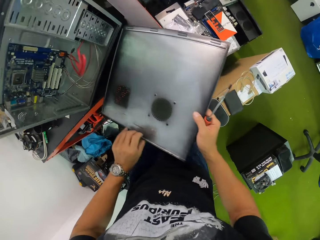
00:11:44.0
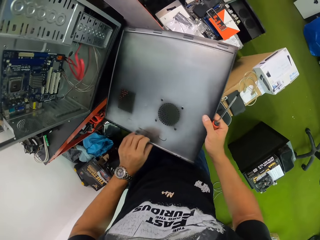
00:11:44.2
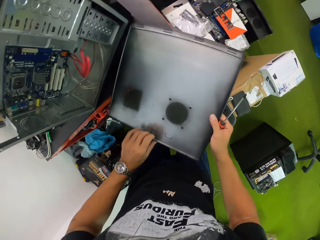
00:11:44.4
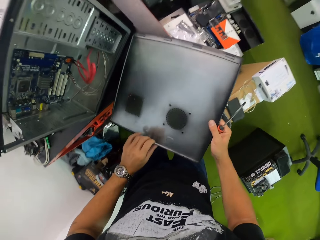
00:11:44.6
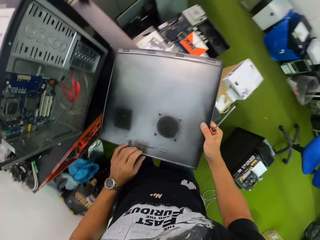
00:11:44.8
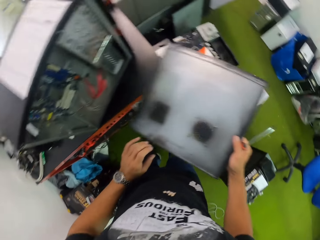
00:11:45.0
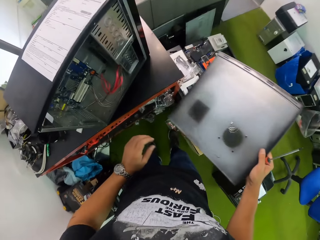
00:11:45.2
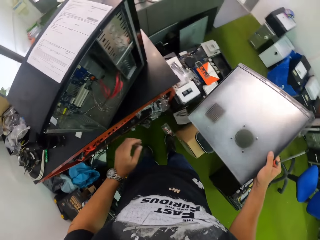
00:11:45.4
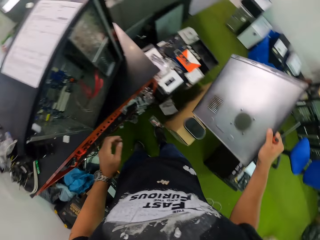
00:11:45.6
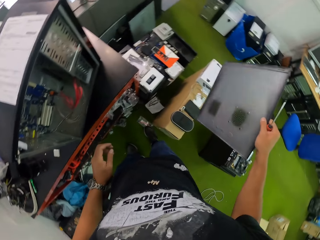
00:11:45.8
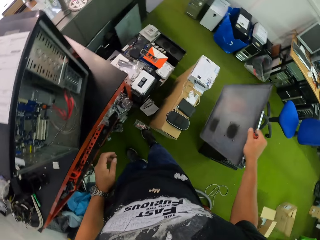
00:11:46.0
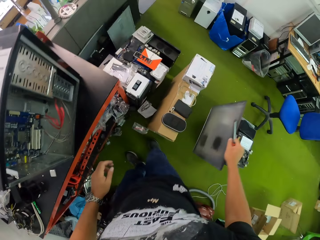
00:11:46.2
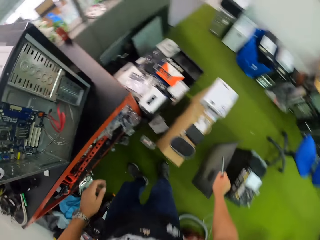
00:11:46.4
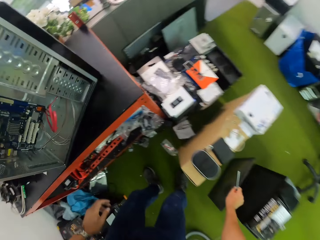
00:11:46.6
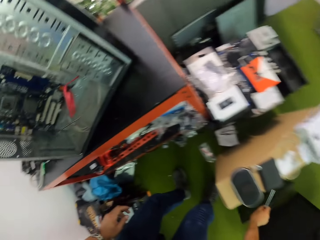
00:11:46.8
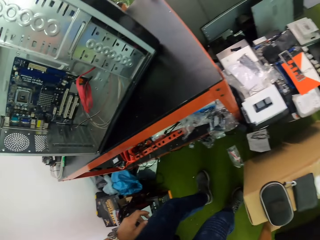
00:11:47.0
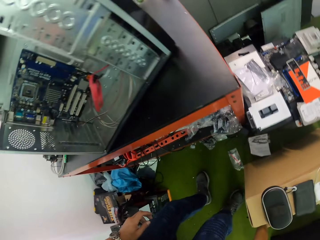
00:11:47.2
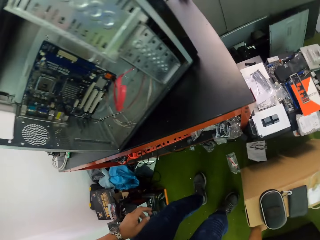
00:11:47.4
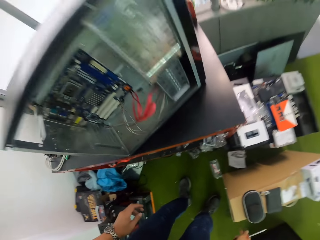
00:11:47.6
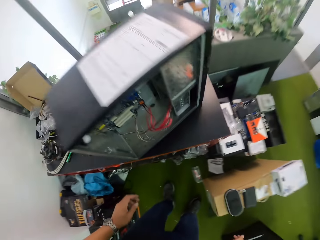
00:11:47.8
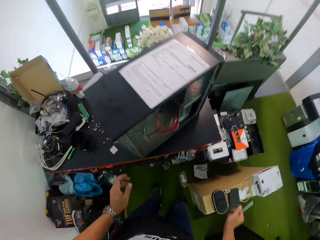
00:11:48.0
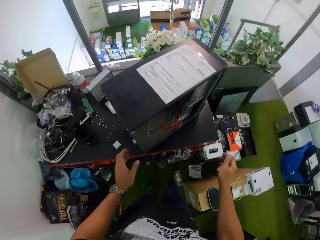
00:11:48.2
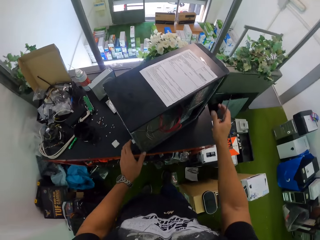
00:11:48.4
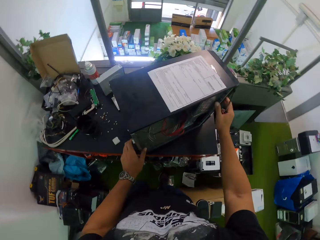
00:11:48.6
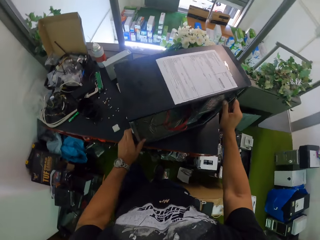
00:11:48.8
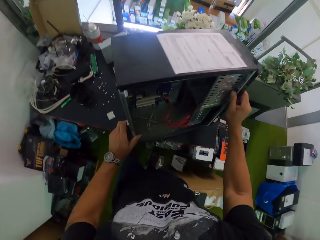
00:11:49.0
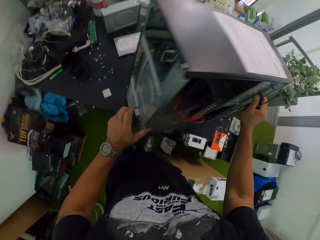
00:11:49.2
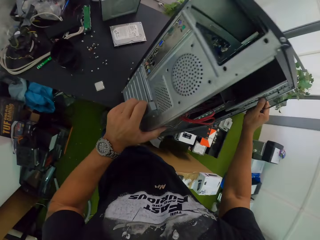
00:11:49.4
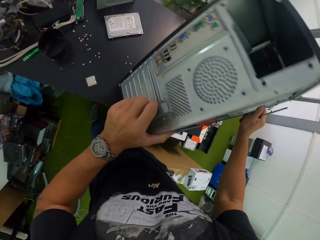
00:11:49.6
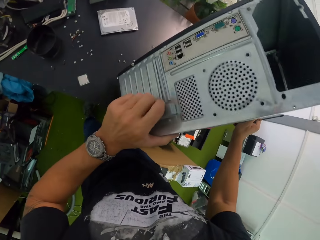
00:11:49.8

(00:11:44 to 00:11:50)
The camera wearer holds the cover panel of the CPU with both hands. He drops the cover panel of the CPU on the floor with his right hand. He adjusts the CPU with both hands. He tilts the CPU with both hands.

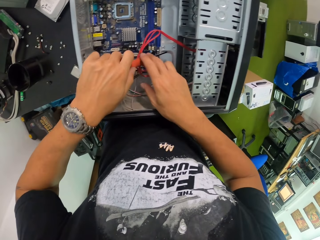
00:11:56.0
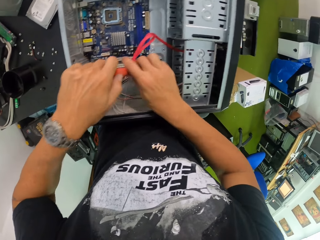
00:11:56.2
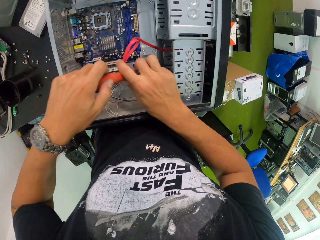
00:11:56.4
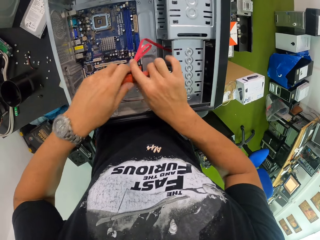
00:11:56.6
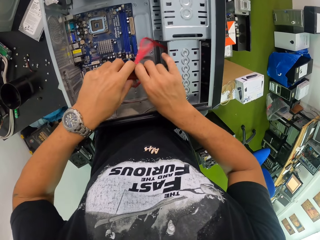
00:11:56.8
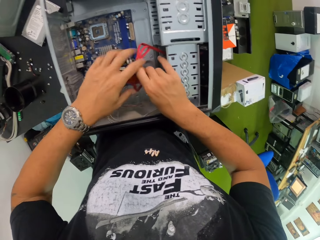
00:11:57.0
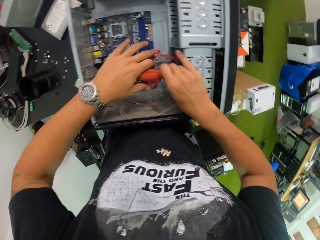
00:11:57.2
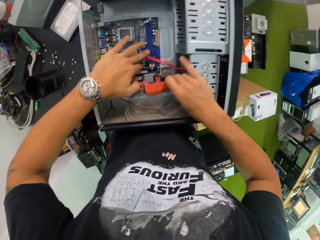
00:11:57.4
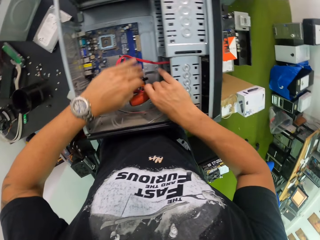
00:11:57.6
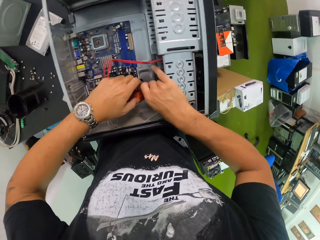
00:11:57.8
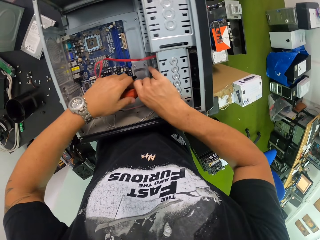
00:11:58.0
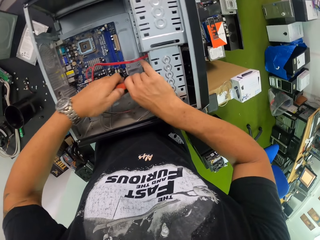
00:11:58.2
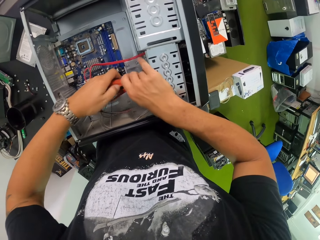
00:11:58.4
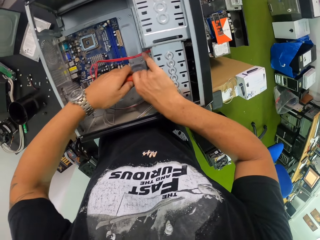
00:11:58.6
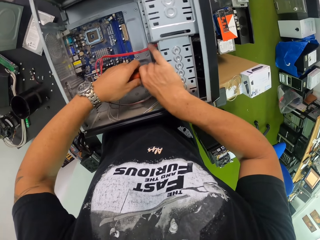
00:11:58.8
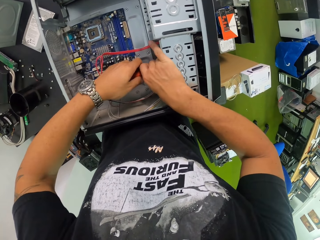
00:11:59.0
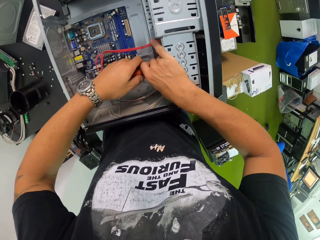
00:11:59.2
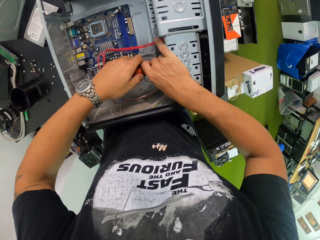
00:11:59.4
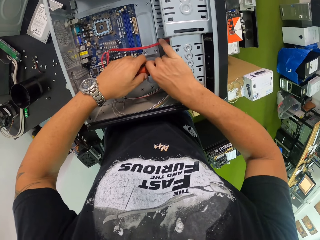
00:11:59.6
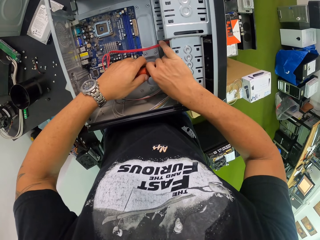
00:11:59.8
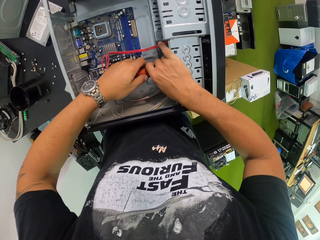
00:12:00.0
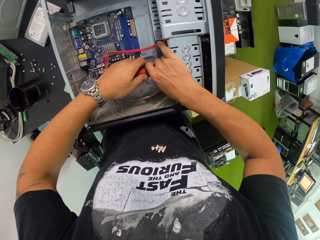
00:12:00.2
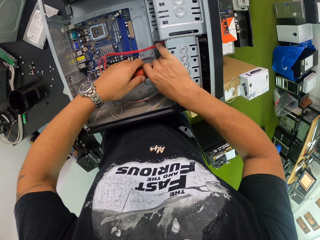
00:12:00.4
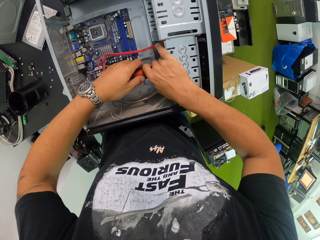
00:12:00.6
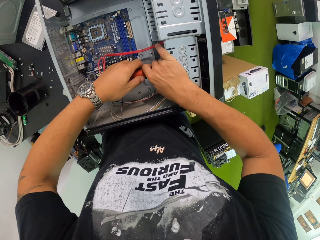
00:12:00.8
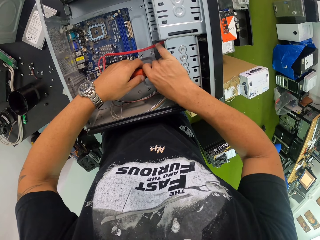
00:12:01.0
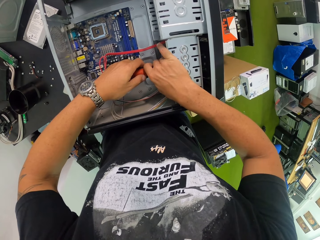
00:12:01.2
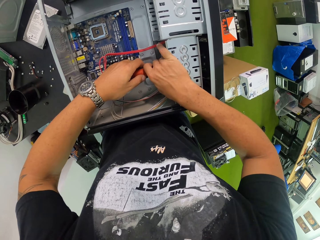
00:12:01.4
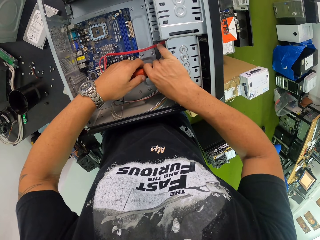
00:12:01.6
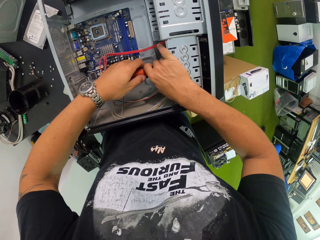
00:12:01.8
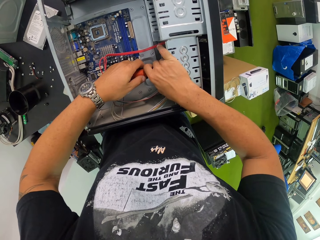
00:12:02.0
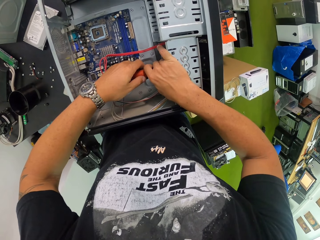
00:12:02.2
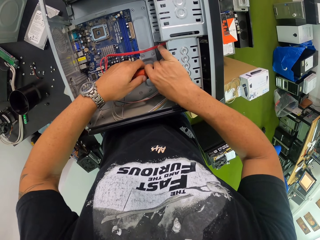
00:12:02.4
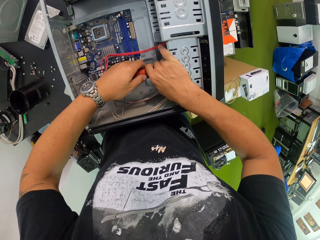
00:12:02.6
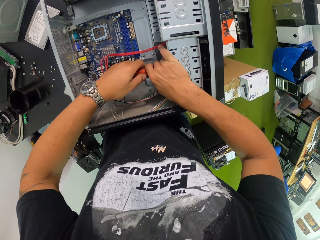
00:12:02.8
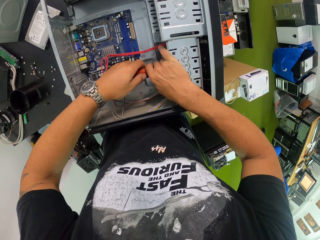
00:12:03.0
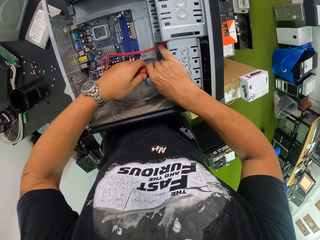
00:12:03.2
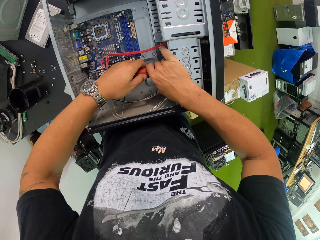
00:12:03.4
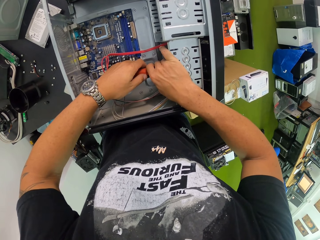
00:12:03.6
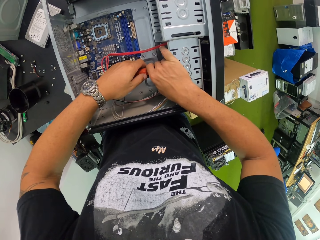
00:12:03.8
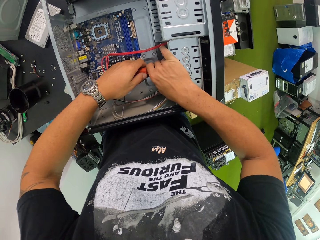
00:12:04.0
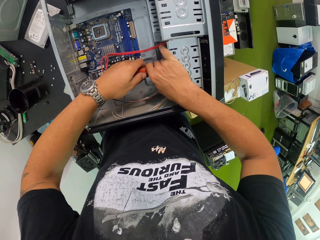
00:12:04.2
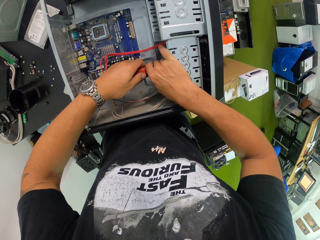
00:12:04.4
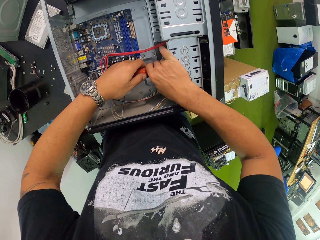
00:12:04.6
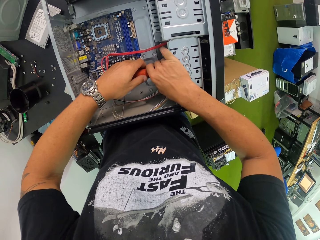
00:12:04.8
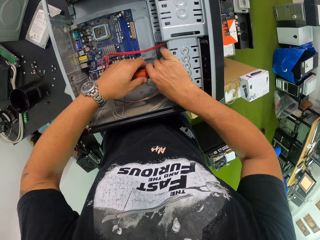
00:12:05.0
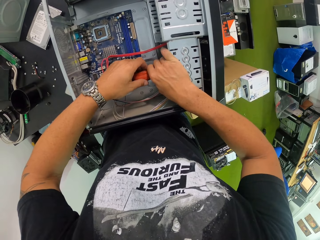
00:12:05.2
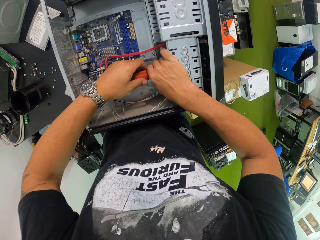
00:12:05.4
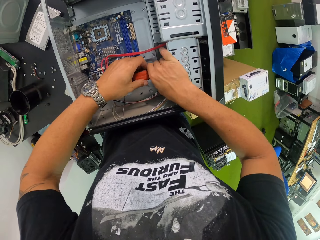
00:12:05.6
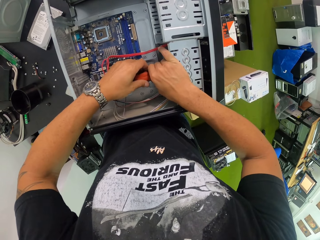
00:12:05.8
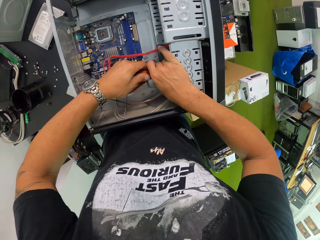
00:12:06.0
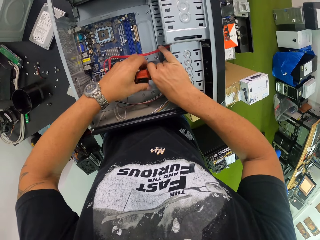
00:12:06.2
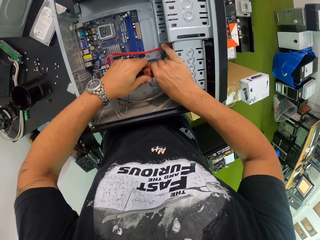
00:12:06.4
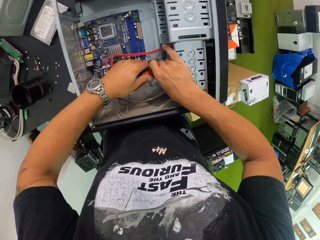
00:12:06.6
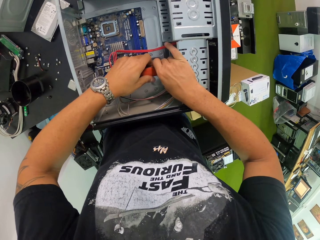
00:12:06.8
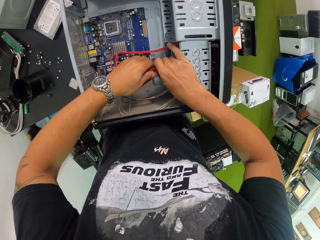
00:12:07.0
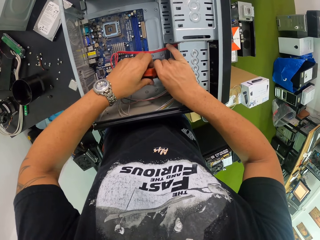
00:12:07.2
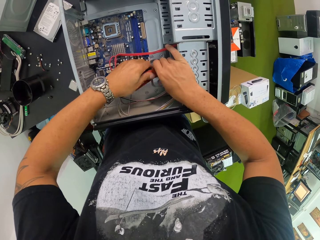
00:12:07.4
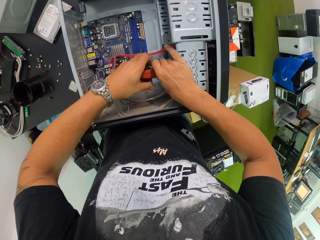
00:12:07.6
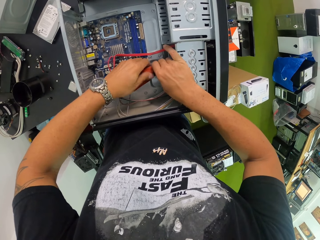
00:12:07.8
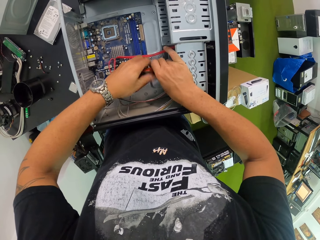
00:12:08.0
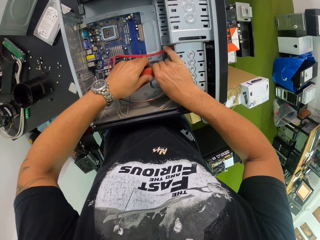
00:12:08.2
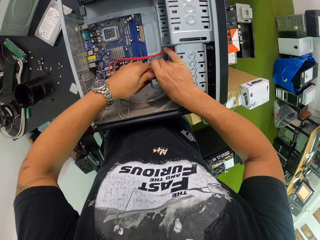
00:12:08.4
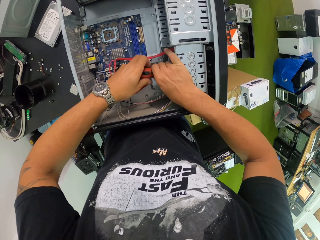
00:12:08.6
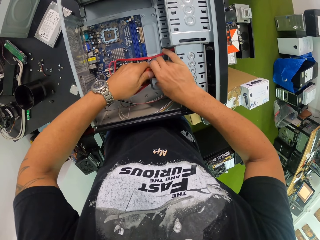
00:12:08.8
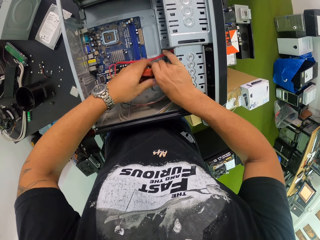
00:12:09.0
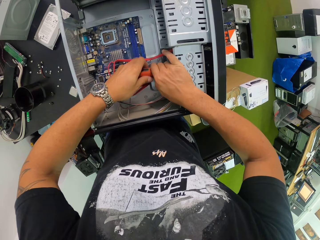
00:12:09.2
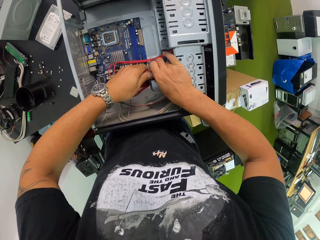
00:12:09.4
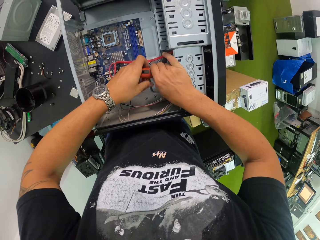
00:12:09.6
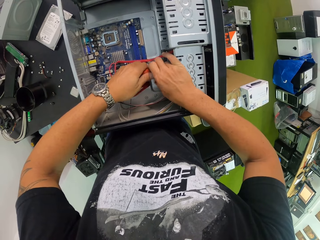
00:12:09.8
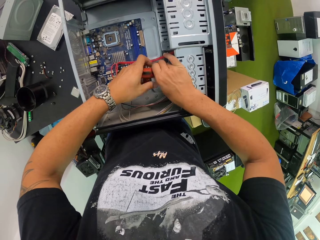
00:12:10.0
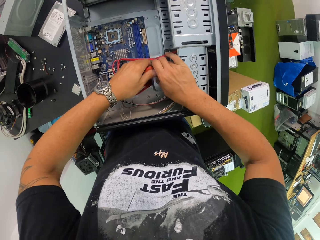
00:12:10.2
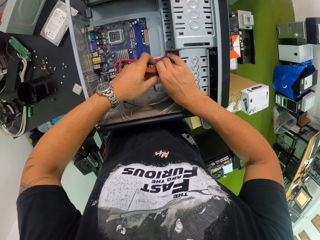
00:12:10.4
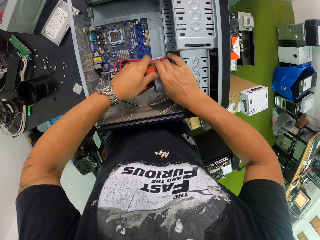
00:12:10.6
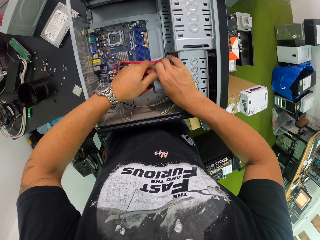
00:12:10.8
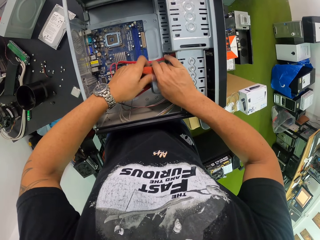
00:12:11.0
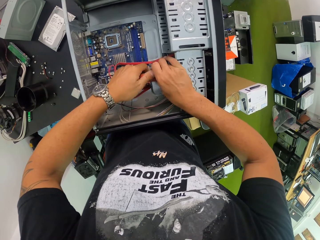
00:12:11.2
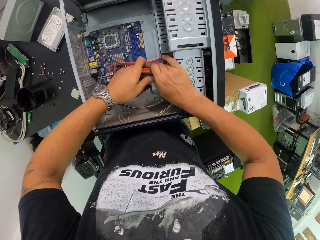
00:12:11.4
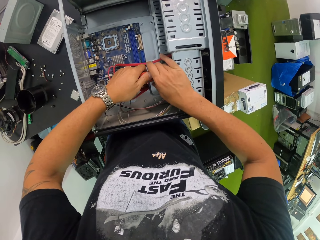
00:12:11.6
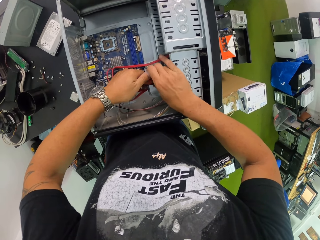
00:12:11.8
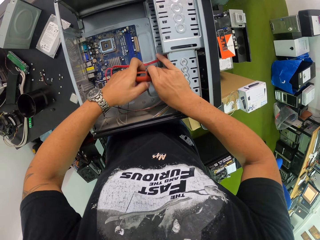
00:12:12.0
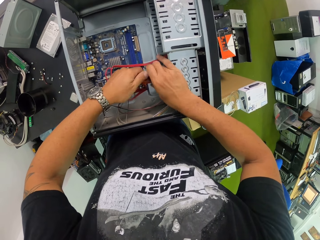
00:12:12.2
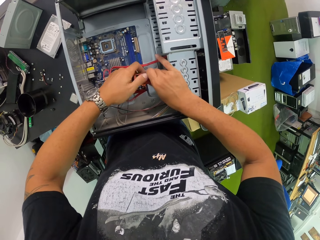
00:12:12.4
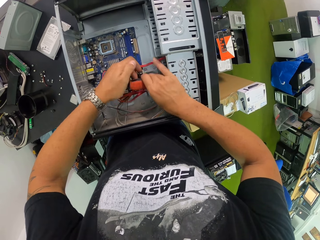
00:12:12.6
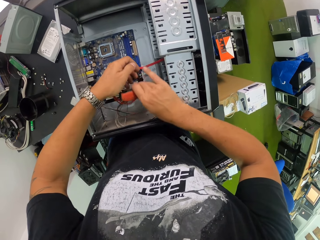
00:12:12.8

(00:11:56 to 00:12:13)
The camera wearer holds the screwdriver with both hands. He adjusts the wire in the CPU with his left hand. He unscrews a screw with the screwdriver. He screws the screw in the CPU with the screwdriver in both hands.
